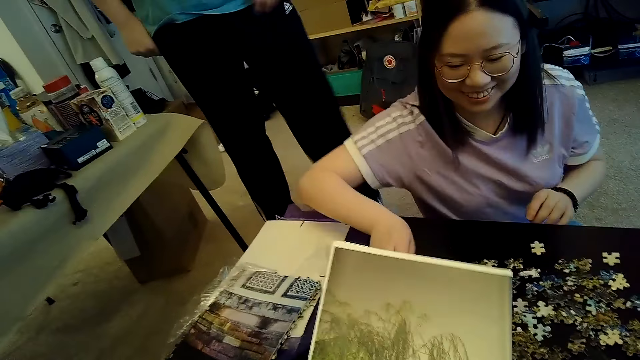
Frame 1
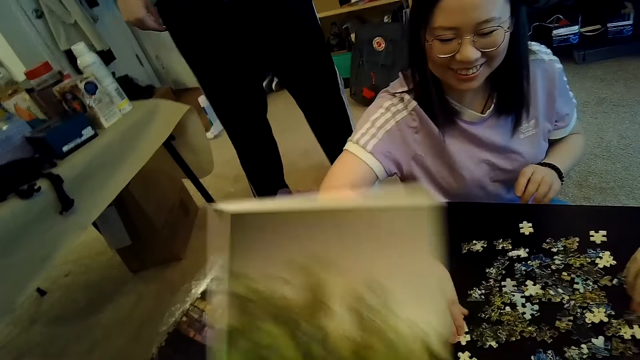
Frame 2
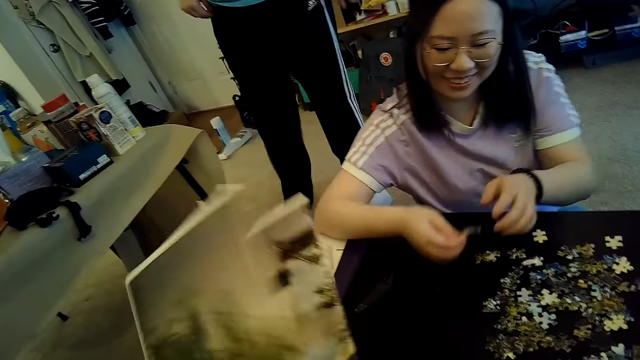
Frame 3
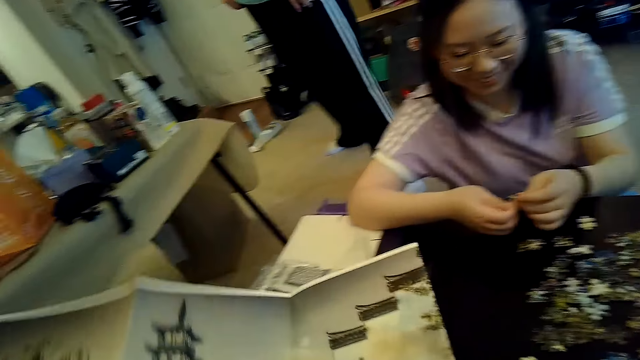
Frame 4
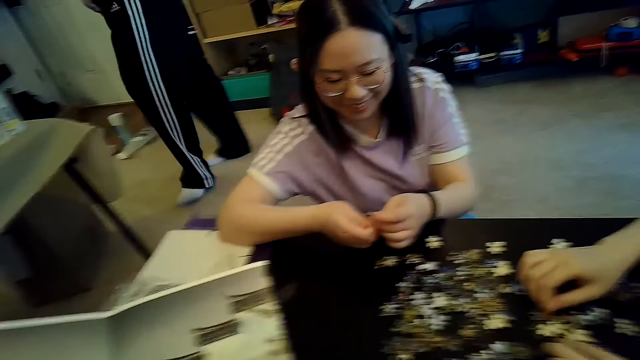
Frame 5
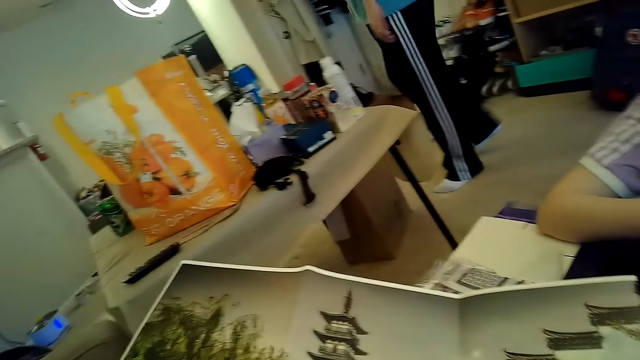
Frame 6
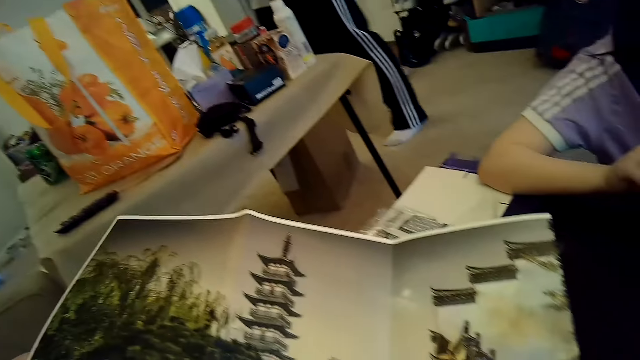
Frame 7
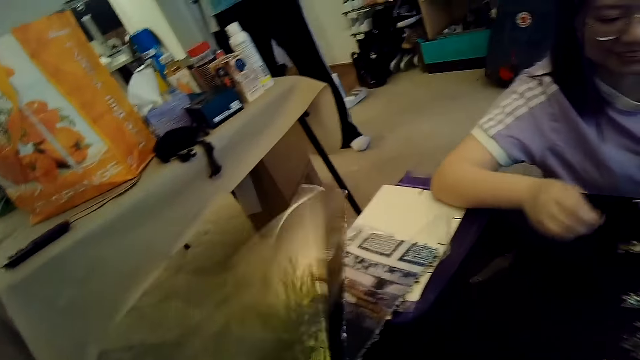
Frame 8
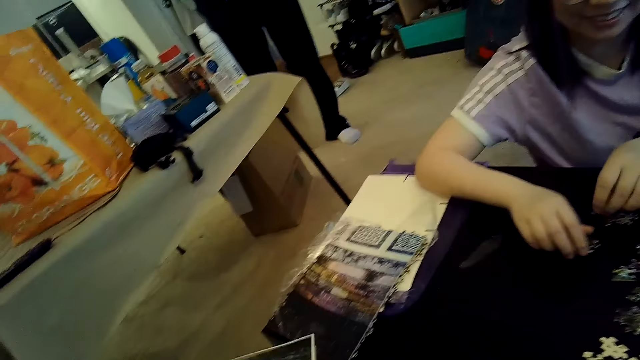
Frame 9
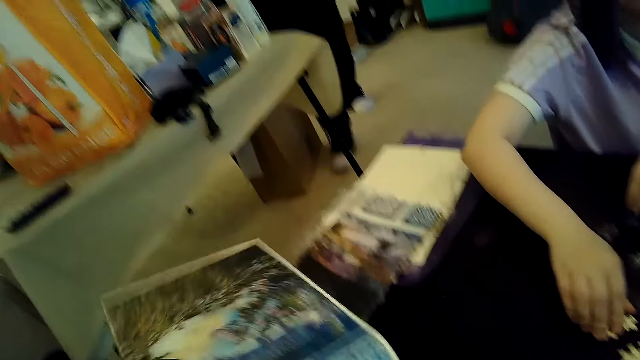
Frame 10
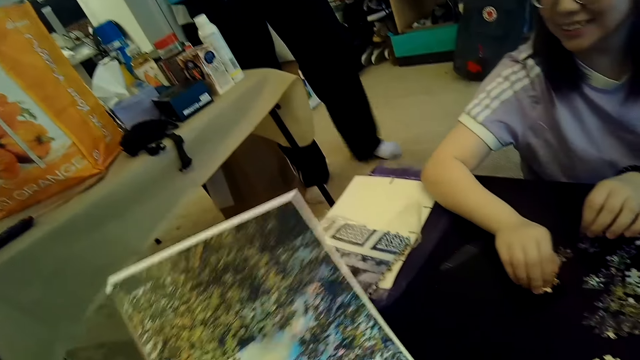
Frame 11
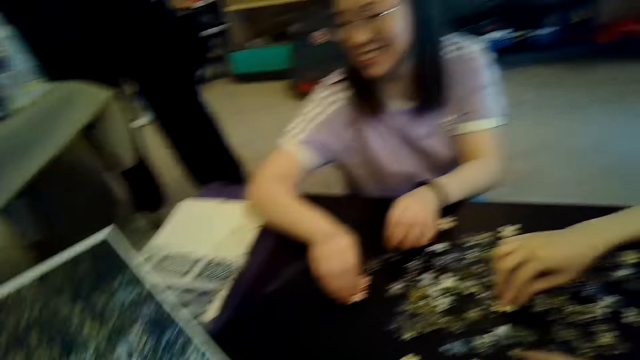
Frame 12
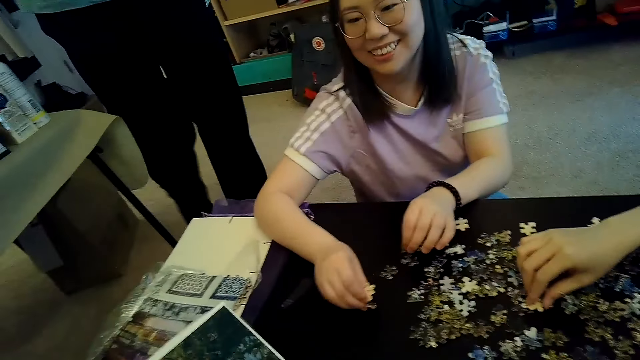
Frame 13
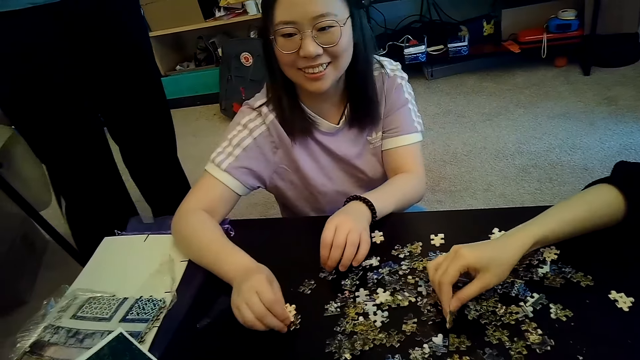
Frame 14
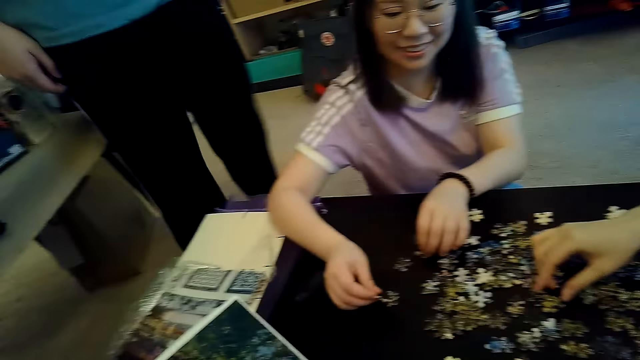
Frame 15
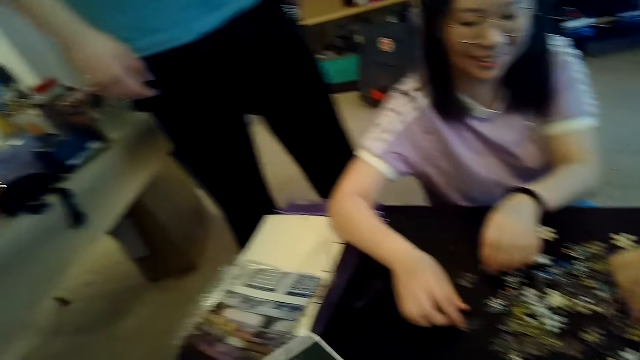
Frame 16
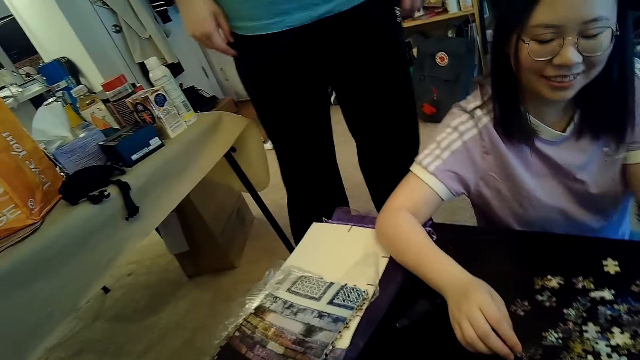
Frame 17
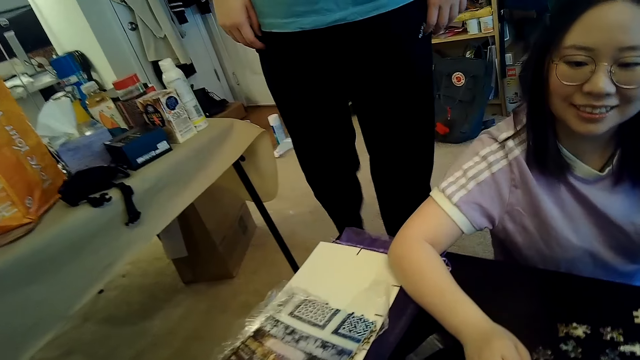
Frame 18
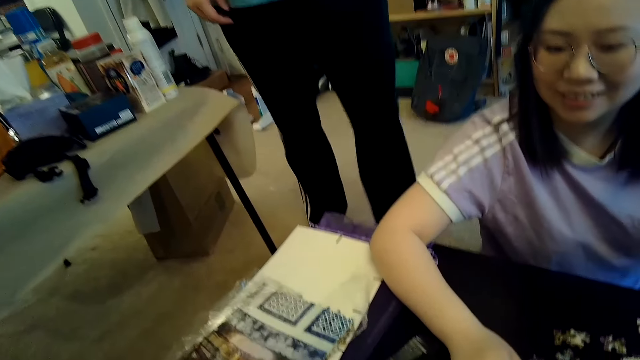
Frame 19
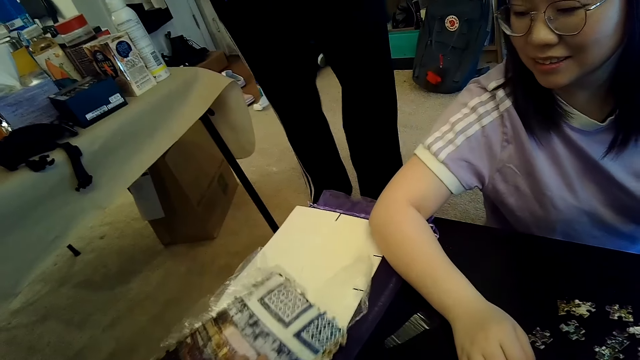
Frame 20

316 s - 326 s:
The camera wearer lifts and opens a chart. Someone comes near the table. The camera wearer looks at the puzzle players on the table.

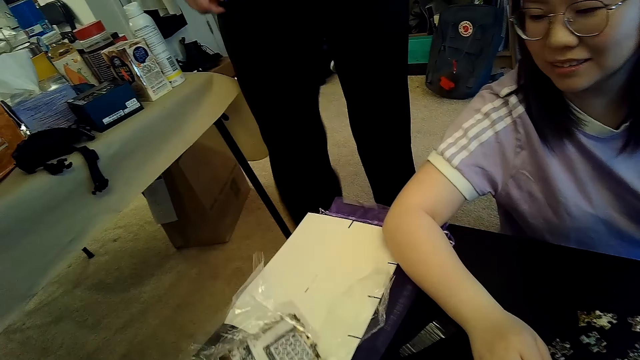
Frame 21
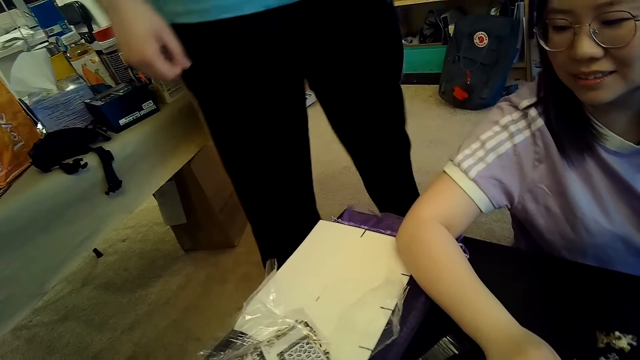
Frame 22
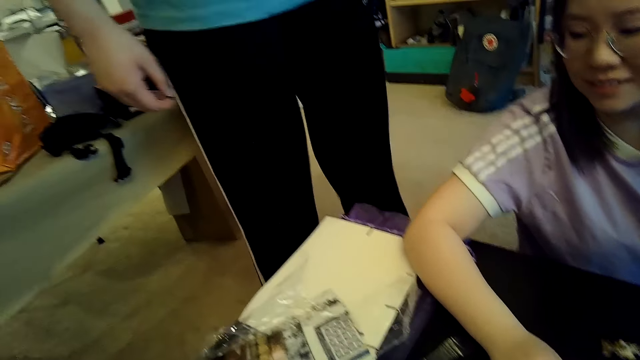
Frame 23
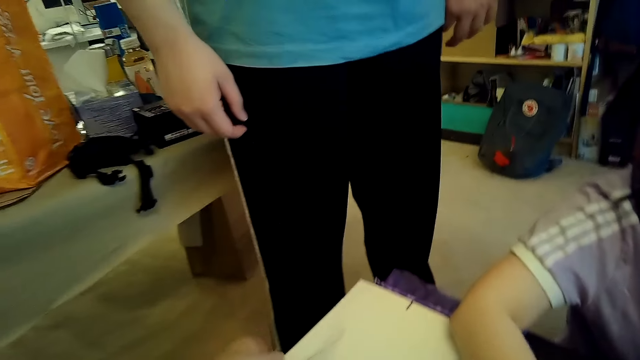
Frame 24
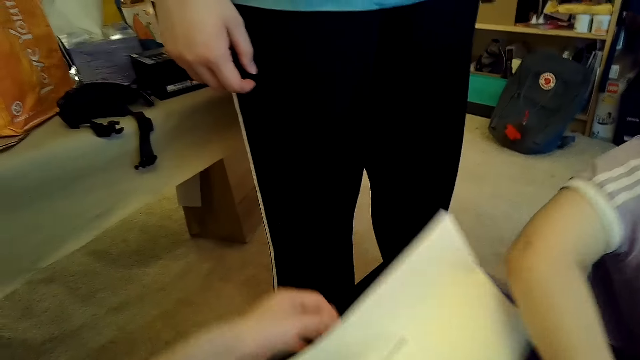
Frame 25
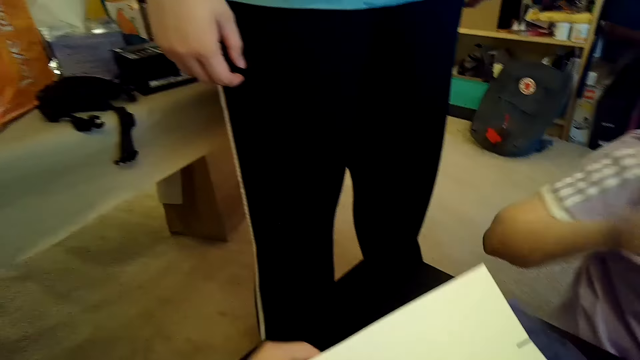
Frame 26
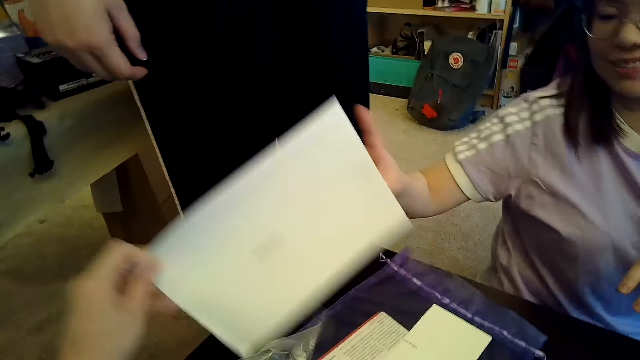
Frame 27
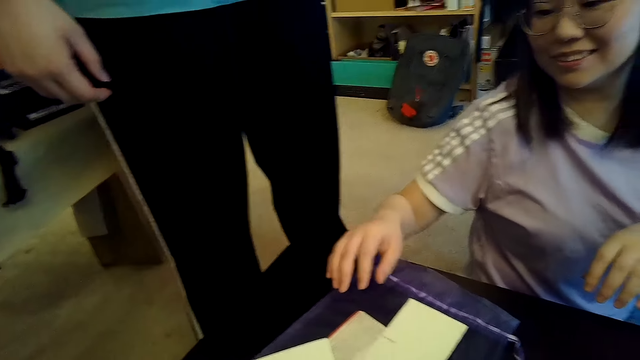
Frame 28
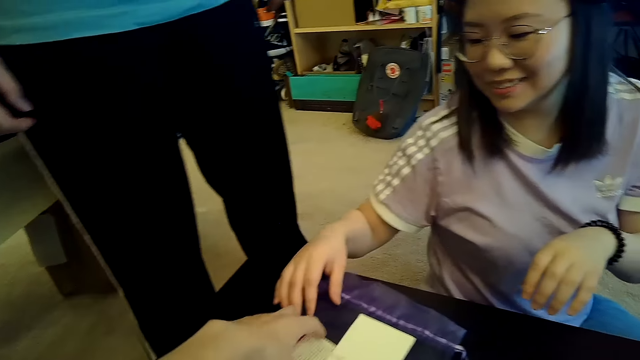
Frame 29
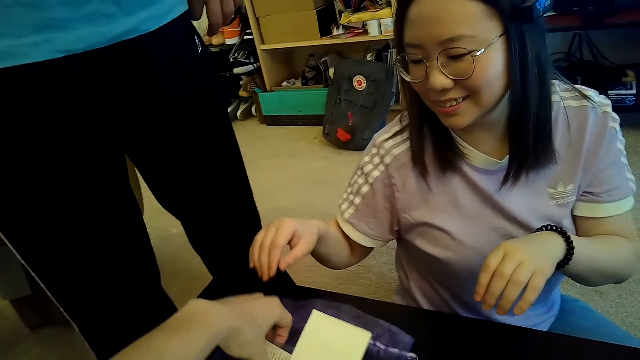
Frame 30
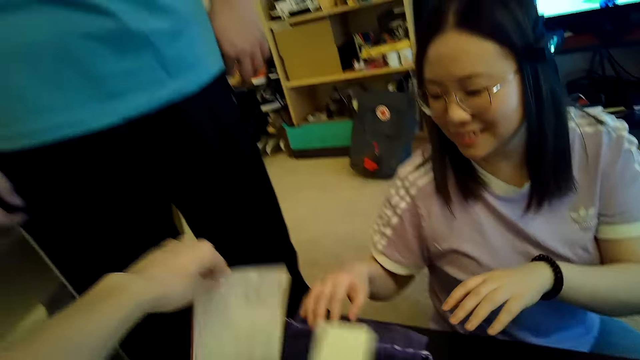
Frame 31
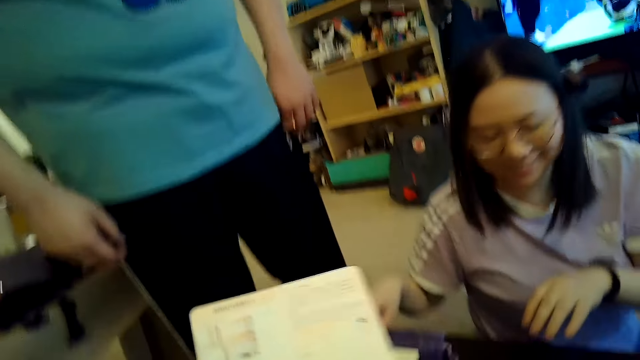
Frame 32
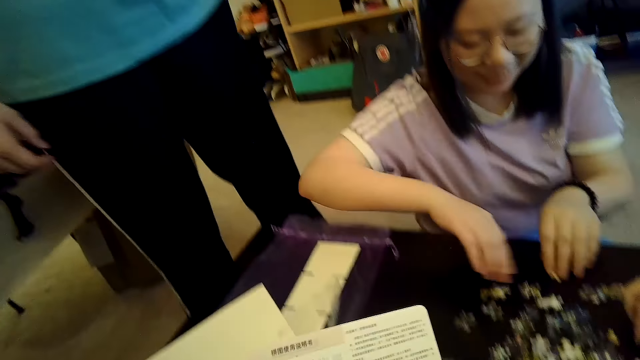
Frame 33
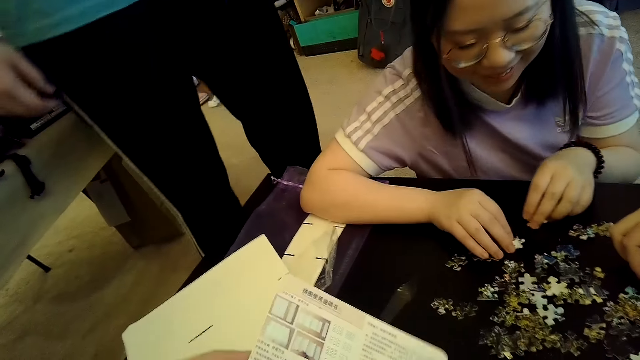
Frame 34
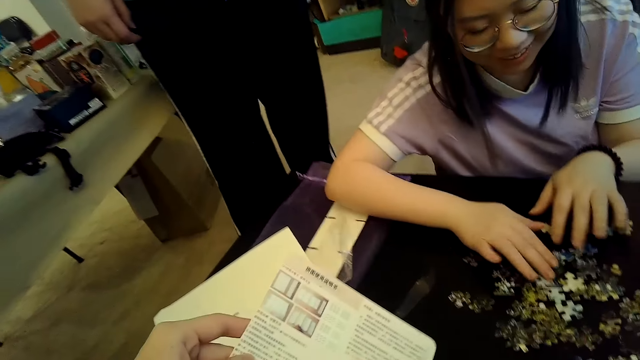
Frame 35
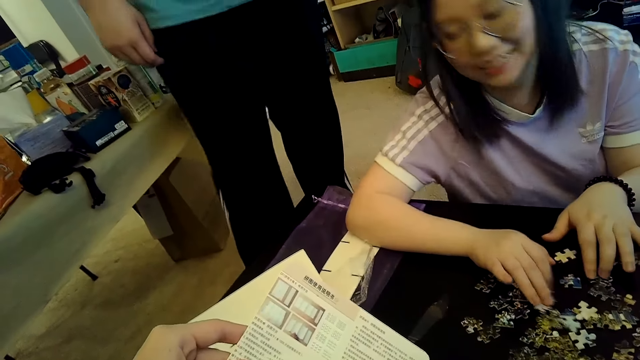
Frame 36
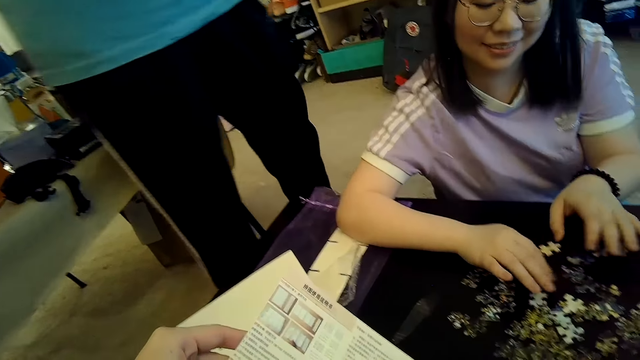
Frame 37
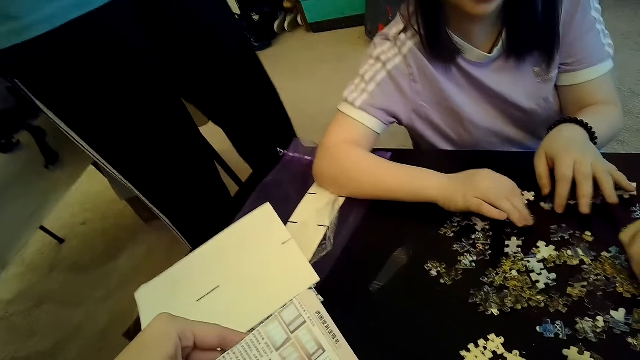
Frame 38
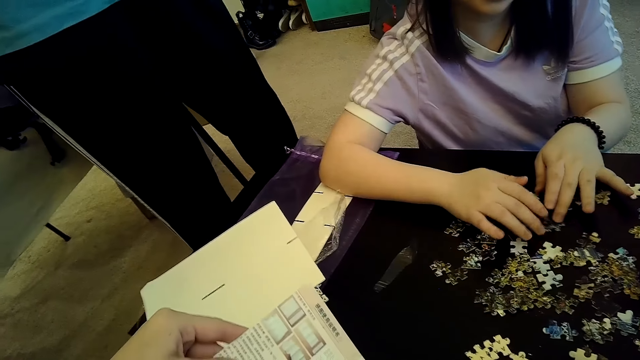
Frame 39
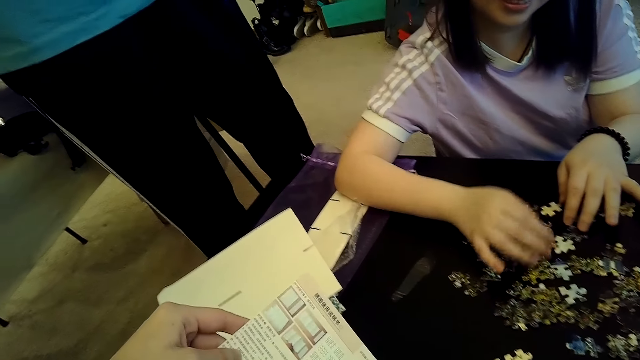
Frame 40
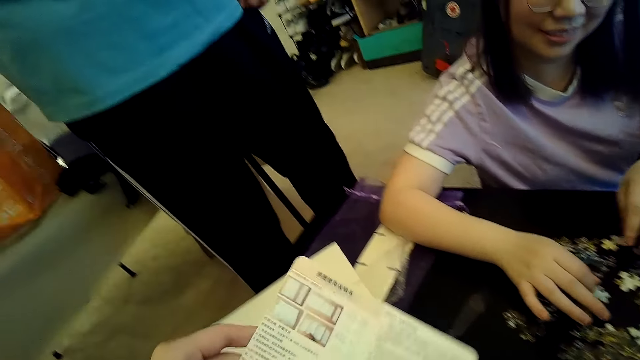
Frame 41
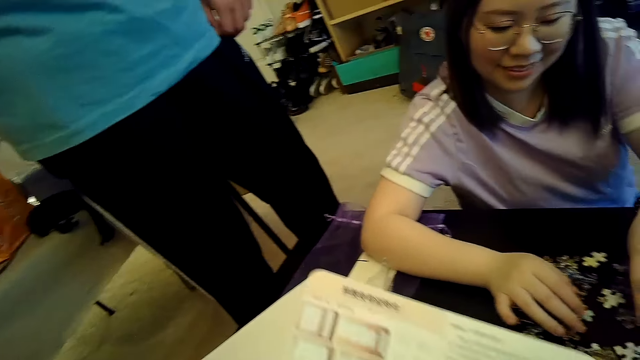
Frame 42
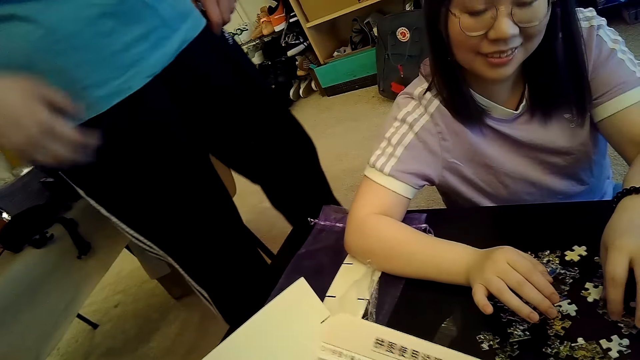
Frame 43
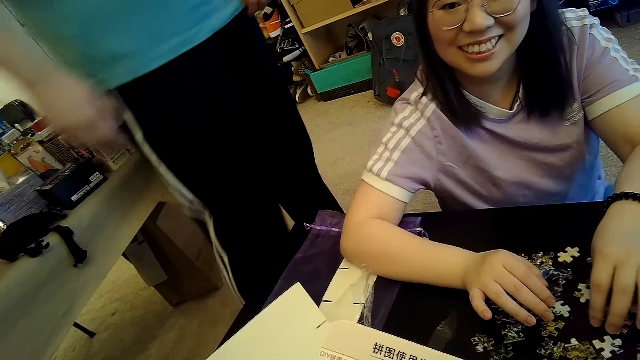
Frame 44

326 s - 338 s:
The camera wearer talks to someone. They take papers from the table.
